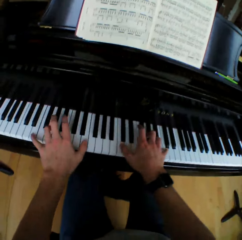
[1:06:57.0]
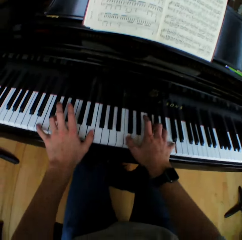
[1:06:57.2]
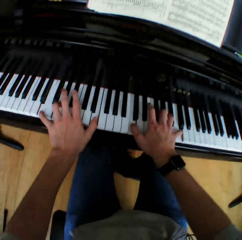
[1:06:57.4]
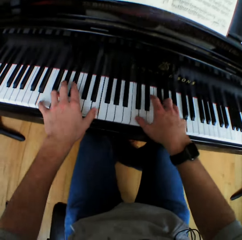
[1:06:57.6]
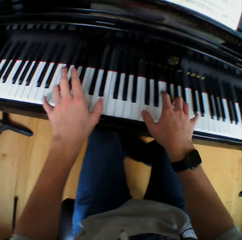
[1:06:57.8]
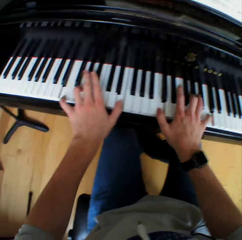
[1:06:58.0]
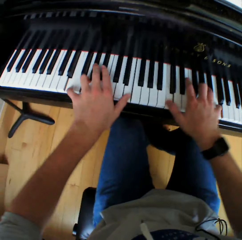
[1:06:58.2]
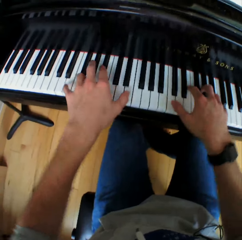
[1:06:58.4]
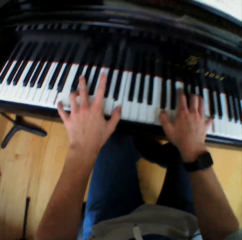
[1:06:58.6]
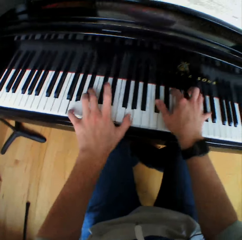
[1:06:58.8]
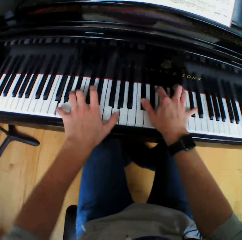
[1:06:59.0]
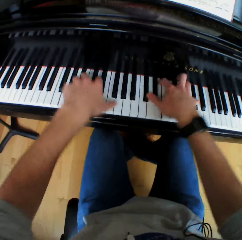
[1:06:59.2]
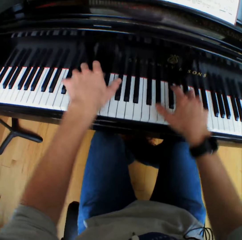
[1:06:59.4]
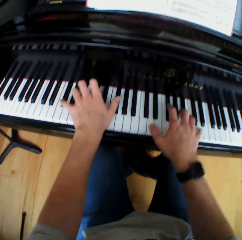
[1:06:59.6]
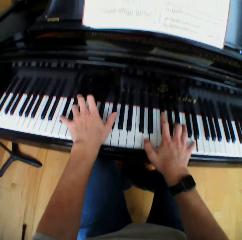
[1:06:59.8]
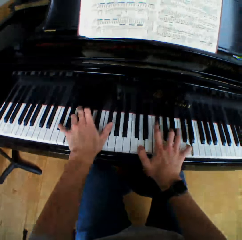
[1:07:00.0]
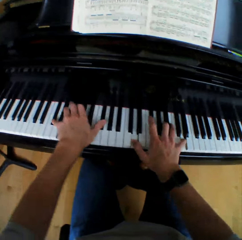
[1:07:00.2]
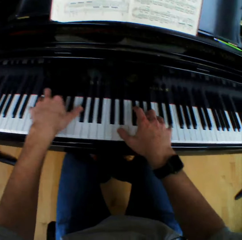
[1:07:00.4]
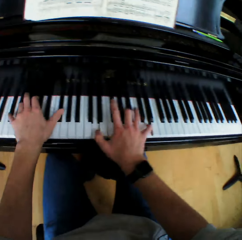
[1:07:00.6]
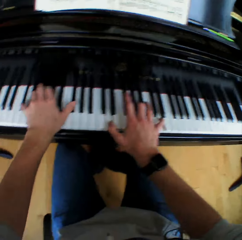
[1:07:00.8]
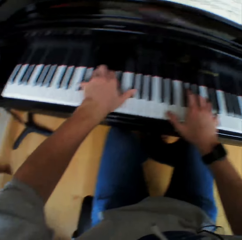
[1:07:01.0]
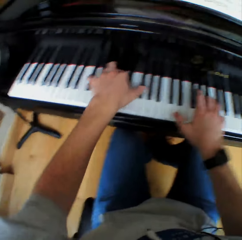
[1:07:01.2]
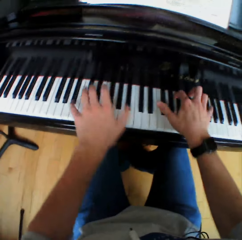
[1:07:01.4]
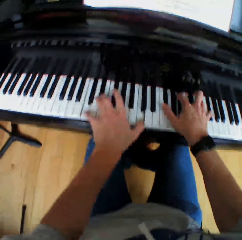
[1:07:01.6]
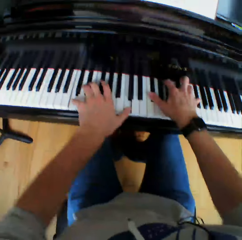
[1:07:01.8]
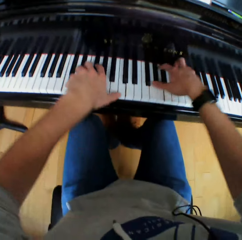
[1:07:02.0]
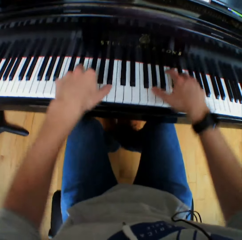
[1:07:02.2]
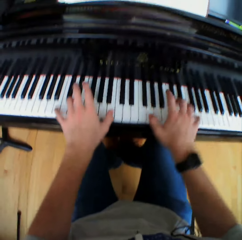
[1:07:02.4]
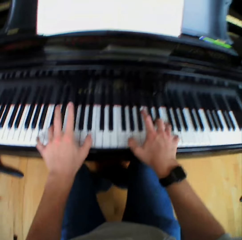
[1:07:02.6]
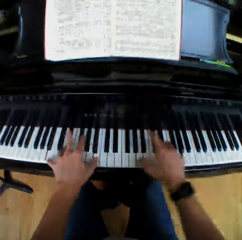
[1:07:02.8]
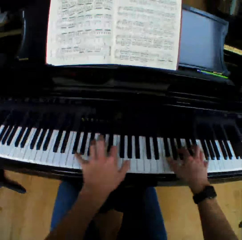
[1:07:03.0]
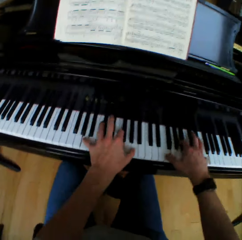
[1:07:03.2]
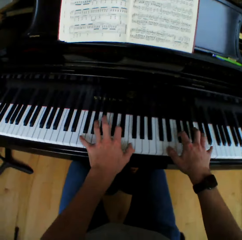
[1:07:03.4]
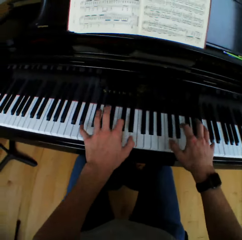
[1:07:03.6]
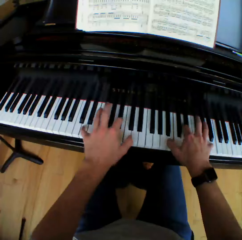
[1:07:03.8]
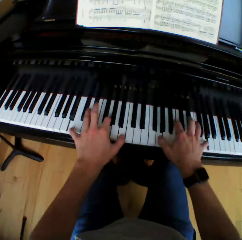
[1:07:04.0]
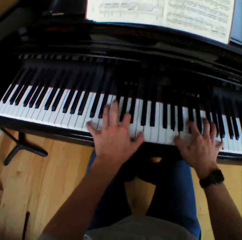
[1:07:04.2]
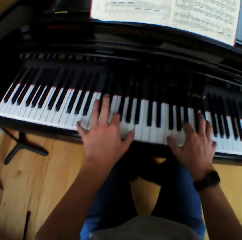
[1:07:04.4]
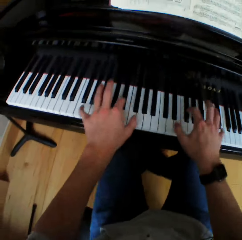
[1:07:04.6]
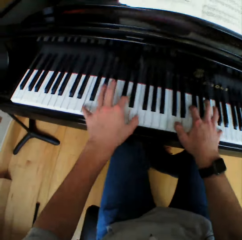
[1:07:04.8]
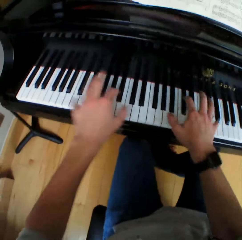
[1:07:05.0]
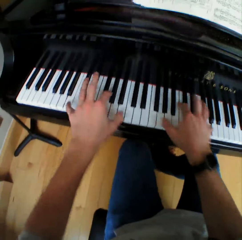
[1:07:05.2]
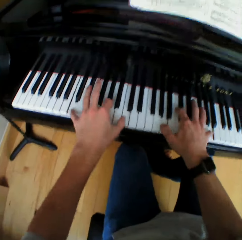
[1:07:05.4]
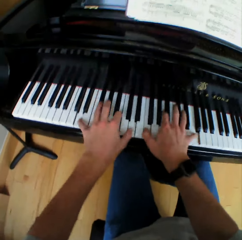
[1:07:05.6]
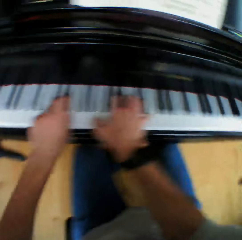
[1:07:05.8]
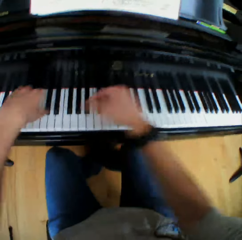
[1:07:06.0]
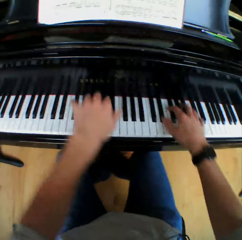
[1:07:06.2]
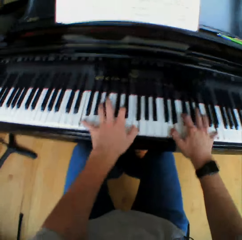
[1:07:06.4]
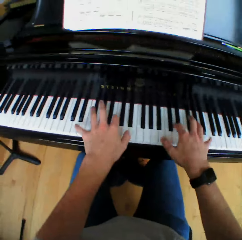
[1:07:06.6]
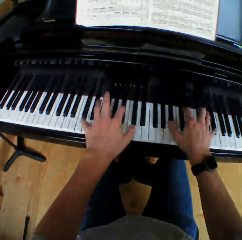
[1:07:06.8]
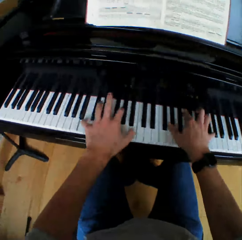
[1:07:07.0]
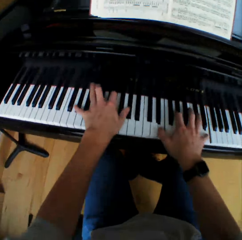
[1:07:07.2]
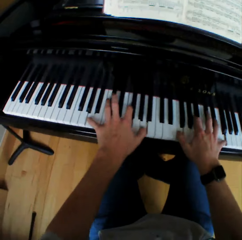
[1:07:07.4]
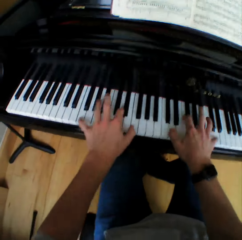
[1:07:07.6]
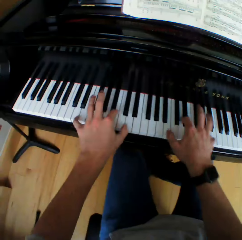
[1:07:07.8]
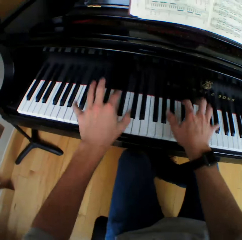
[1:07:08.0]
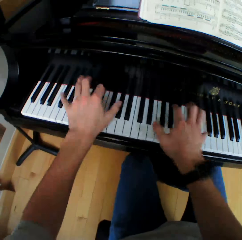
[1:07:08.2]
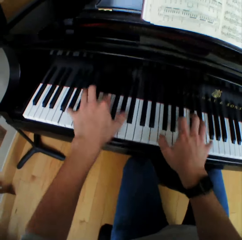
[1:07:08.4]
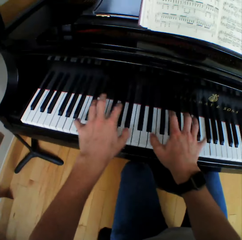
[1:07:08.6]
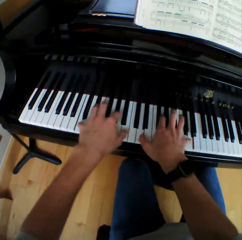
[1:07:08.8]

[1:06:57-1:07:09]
The camera wearer plays the piano. They lift both hands and play the piano.

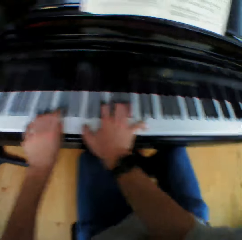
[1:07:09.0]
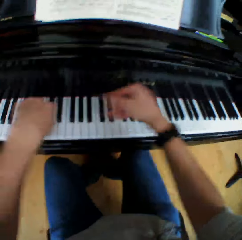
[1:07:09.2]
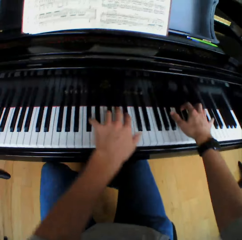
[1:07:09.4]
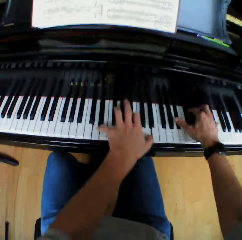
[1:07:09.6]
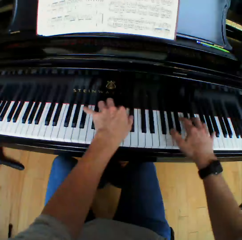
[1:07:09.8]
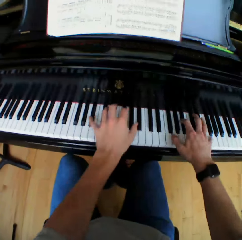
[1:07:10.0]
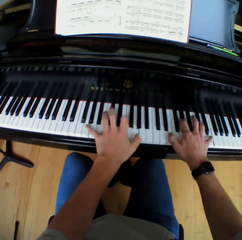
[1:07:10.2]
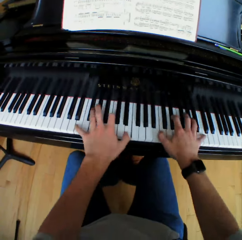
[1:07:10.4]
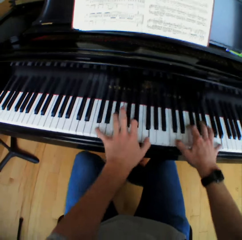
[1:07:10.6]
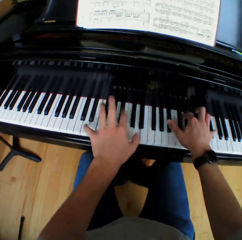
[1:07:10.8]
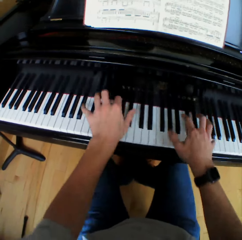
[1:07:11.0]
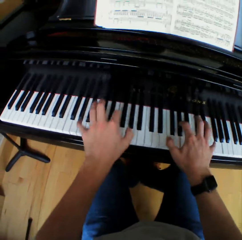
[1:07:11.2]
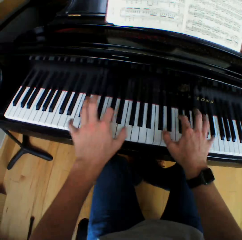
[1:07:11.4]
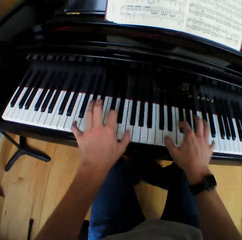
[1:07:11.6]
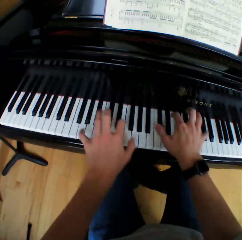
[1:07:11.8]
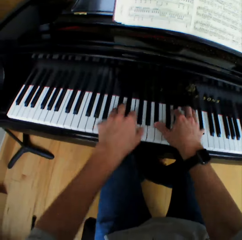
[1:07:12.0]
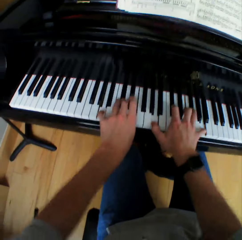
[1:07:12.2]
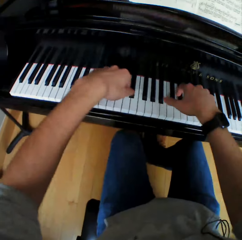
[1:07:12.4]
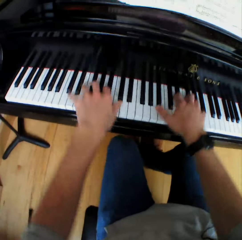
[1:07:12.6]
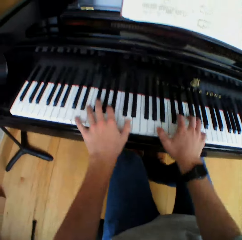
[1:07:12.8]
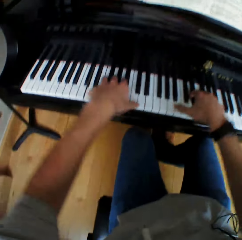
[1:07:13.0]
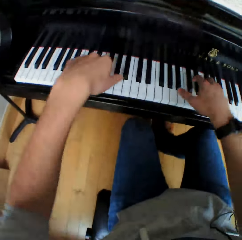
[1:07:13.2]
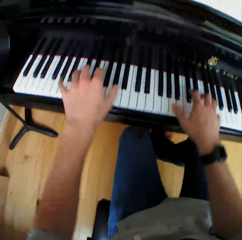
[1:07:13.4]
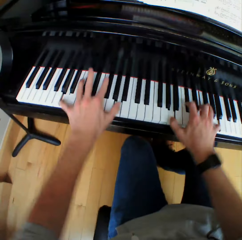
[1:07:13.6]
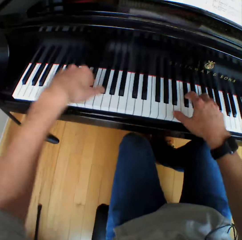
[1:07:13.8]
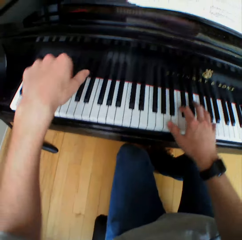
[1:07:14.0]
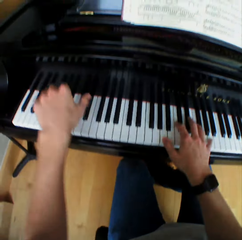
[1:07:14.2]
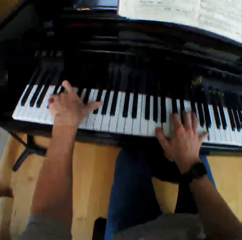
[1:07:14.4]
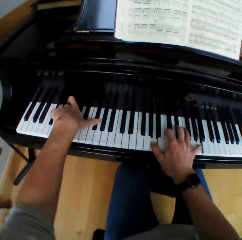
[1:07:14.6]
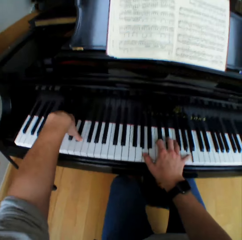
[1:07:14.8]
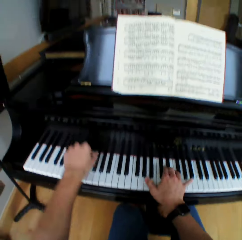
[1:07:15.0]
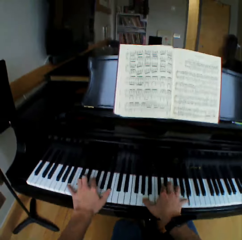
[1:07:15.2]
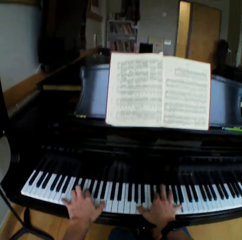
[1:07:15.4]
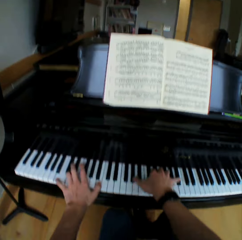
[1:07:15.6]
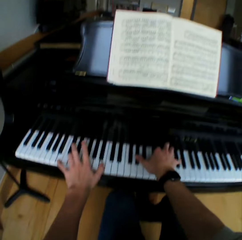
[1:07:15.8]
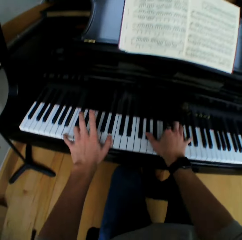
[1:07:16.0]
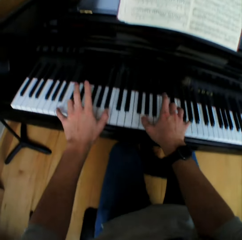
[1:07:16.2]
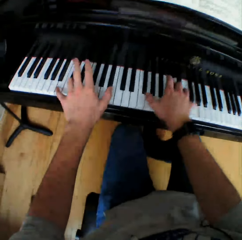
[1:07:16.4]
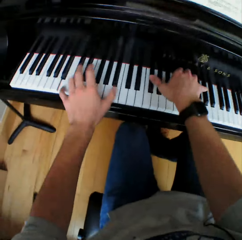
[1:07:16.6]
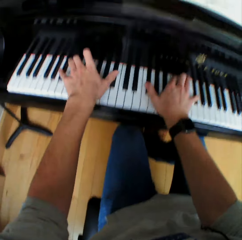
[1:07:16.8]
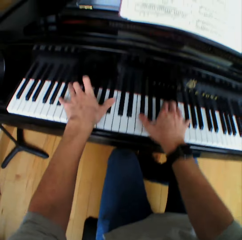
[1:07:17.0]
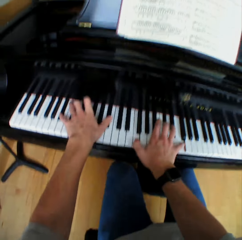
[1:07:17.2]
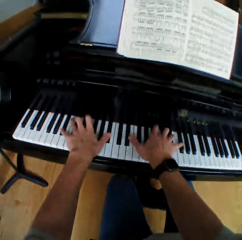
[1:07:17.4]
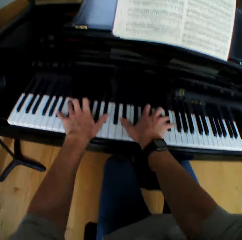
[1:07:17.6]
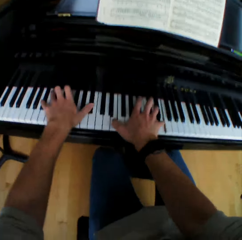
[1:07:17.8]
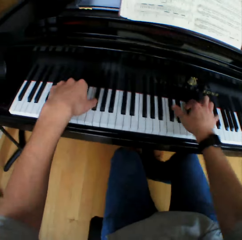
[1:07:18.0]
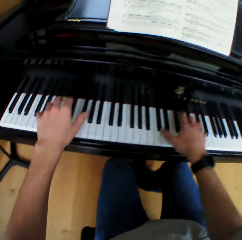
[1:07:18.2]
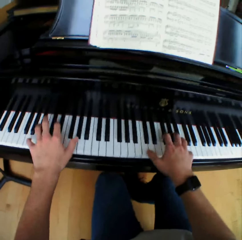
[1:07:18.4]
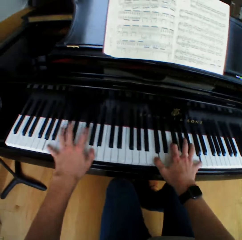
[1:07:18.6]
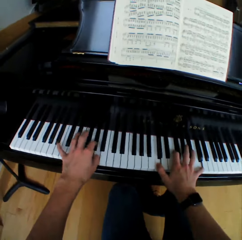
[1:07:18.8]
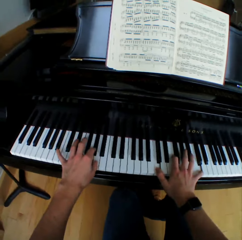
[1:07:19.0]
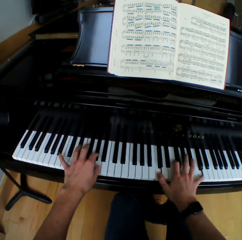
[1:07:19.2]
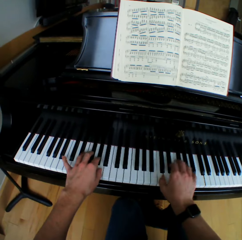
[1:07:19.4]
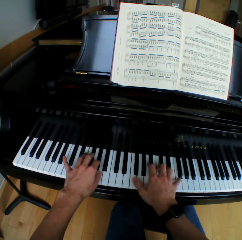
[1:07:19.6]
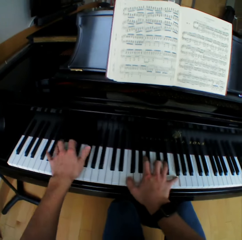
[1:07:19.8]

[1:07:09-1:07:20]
The camera wearer lifts both hands and plays the piano. They lift the left hand and play the piano.

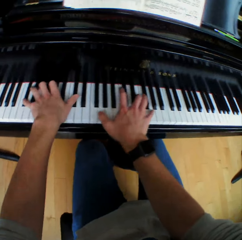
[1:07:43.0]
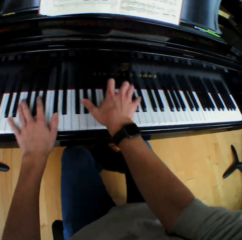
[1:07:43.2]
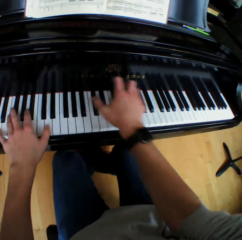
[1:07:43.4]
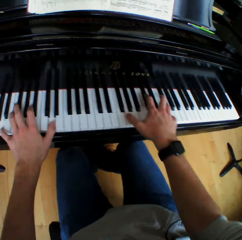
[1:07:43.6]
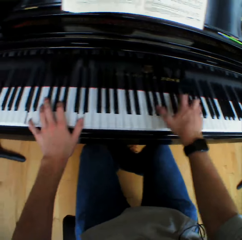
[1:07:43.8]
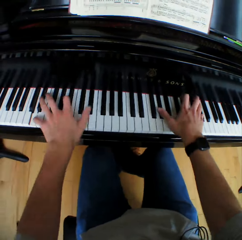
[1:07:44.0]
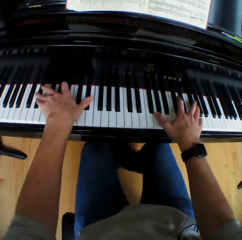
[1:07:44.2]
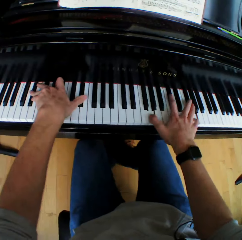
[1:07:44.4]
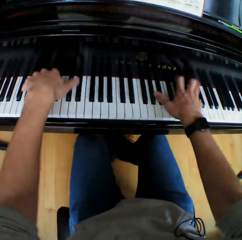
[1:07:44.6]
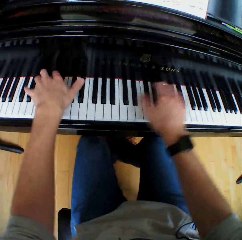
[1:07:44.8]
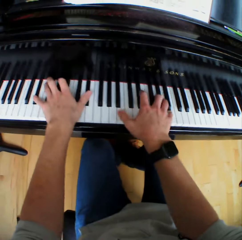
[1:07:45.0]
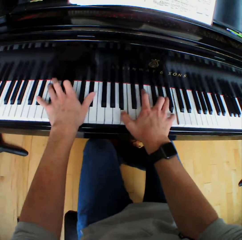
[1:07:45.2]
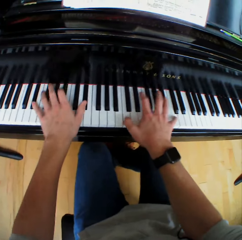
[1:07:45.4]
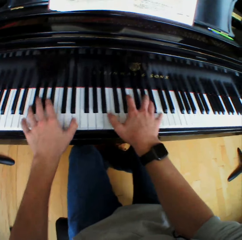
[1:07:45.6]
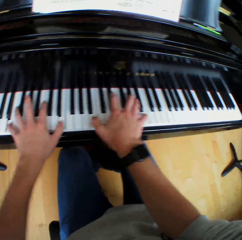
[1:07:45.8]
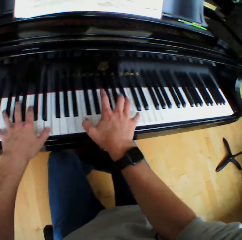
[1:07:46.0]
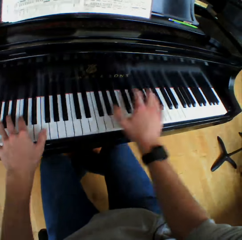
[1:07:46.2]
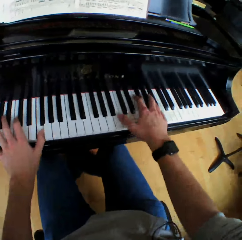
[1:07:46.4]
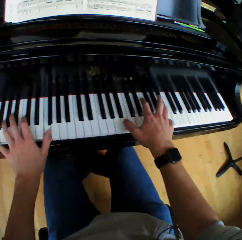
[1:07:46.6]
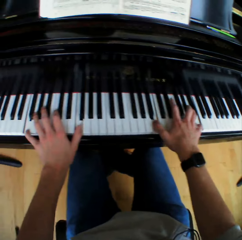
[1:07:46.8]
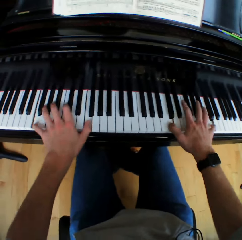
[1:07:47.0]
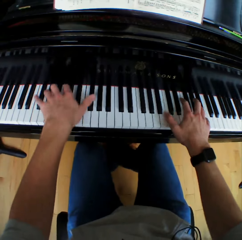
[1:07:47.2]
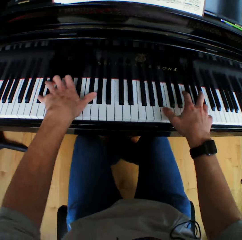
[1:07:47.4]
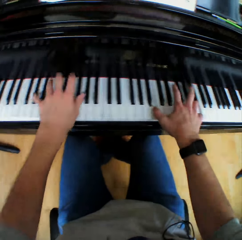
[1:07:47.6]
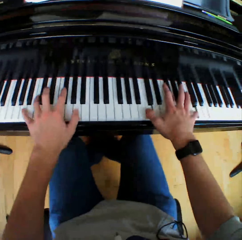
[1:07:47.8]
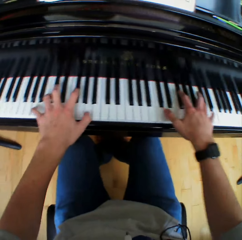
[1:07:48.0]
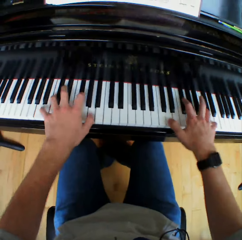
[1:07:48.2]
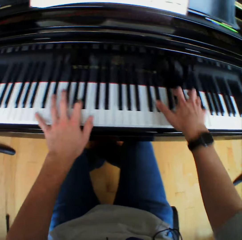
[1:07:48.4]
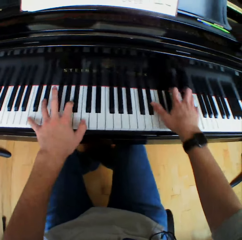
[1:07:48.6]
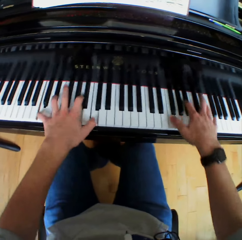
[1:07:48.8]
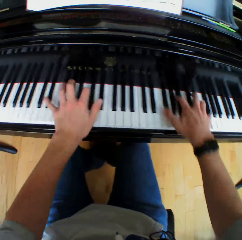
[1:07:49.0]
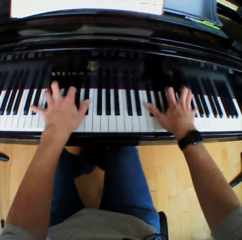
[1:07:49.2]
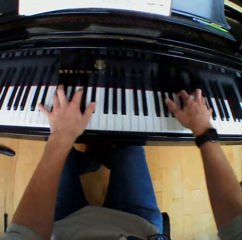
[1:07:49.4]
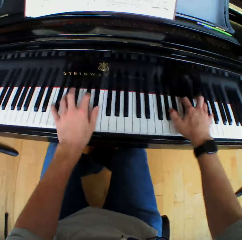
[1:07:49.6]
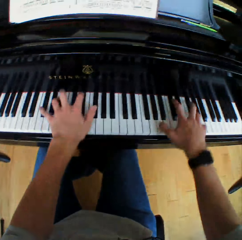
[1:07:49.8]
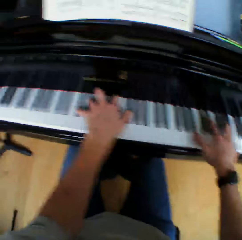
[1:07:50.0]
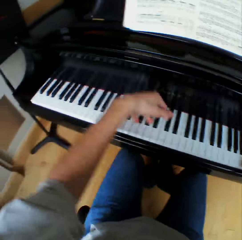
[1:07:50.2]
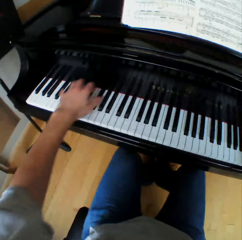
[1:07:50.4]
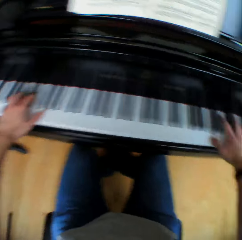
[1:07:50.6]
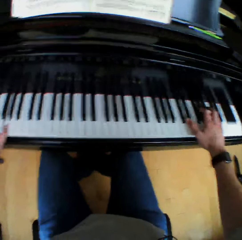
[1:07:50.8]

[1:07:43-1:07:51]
The camera wearer moves the right hand and plays piano. They move the right hand and play piano.
